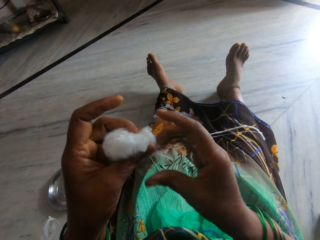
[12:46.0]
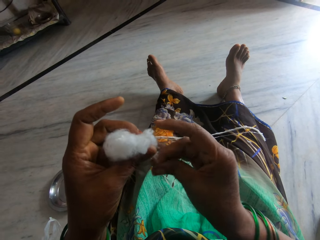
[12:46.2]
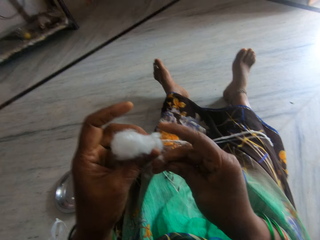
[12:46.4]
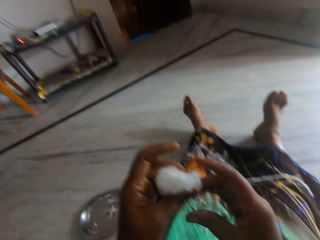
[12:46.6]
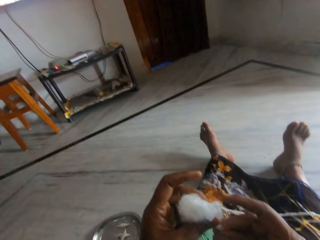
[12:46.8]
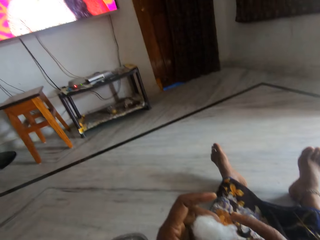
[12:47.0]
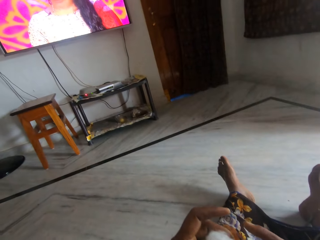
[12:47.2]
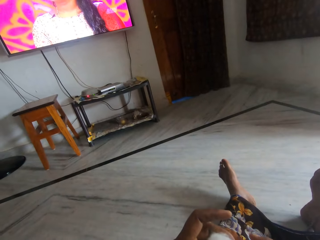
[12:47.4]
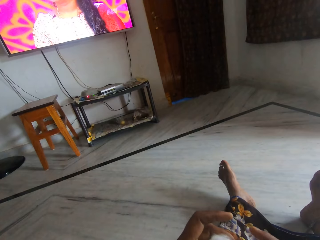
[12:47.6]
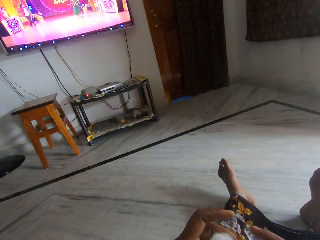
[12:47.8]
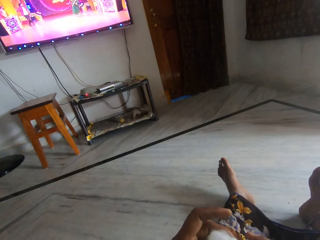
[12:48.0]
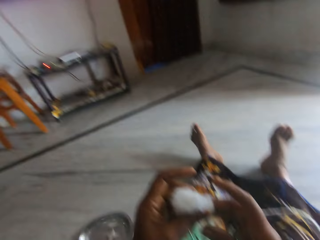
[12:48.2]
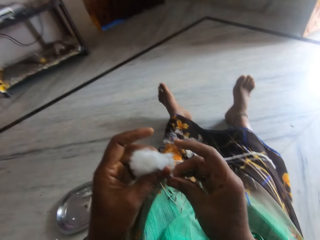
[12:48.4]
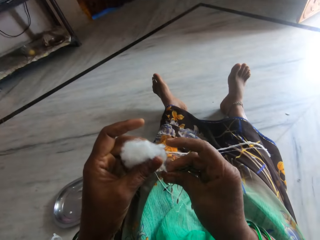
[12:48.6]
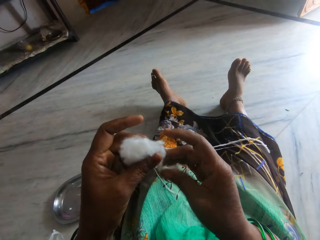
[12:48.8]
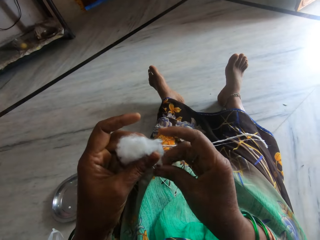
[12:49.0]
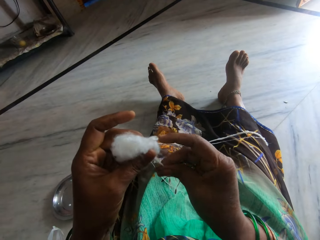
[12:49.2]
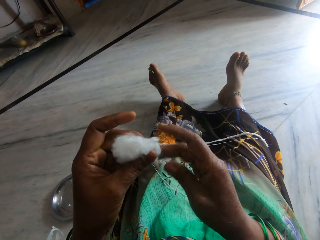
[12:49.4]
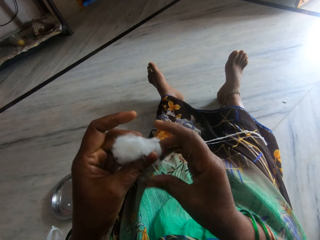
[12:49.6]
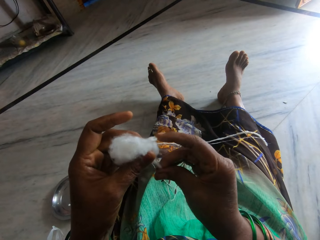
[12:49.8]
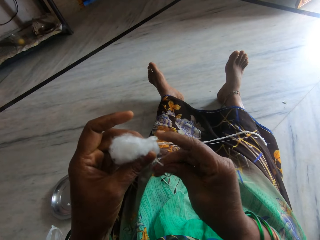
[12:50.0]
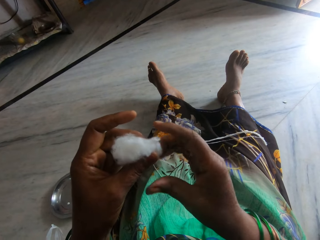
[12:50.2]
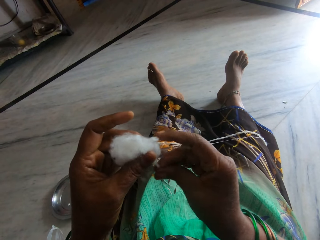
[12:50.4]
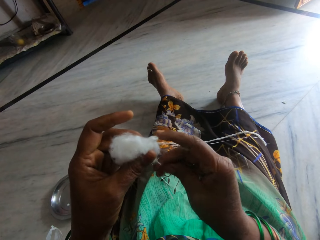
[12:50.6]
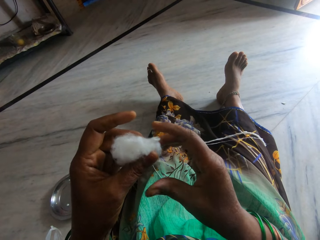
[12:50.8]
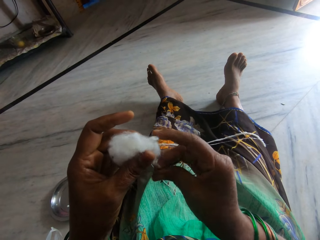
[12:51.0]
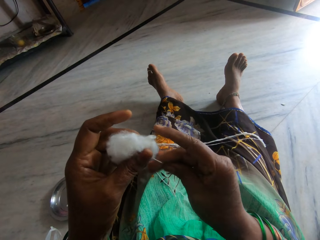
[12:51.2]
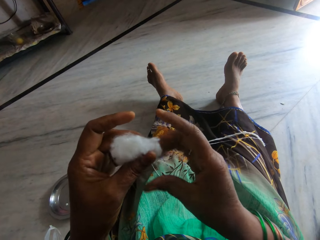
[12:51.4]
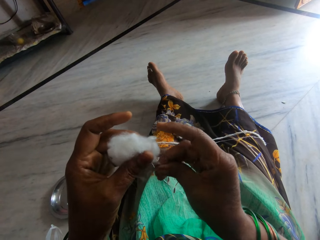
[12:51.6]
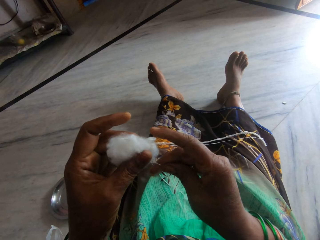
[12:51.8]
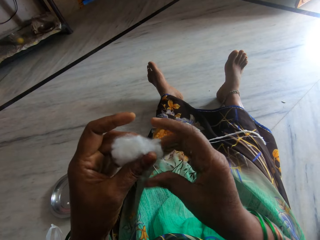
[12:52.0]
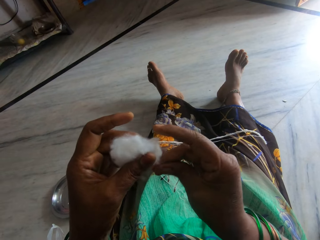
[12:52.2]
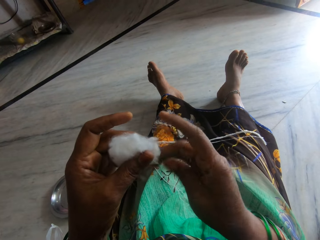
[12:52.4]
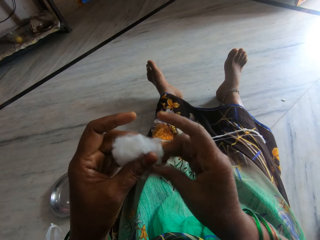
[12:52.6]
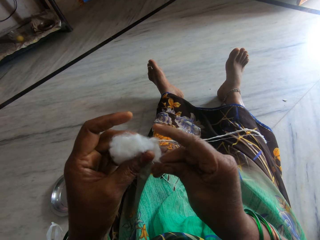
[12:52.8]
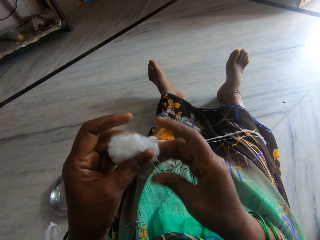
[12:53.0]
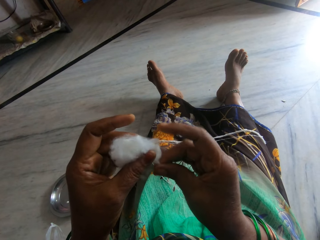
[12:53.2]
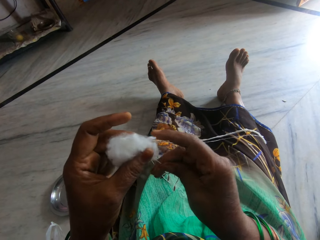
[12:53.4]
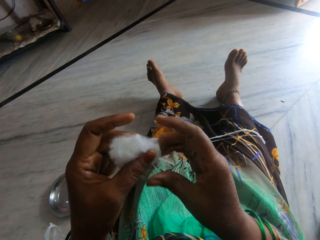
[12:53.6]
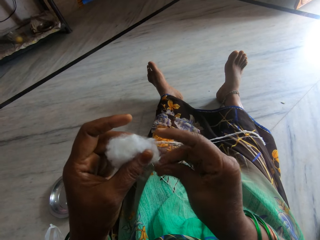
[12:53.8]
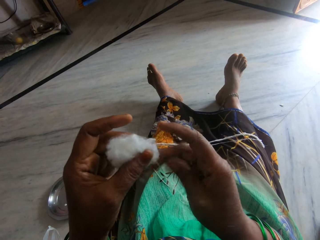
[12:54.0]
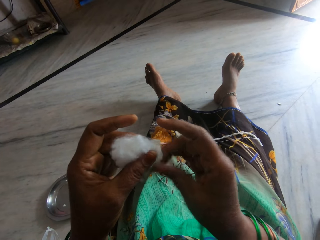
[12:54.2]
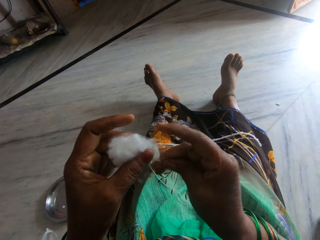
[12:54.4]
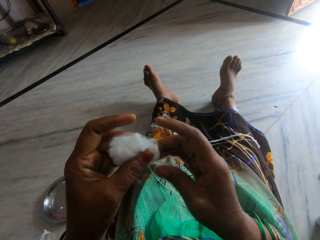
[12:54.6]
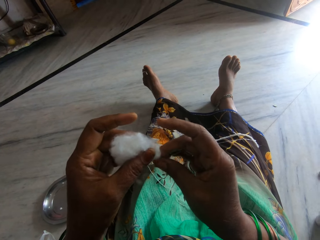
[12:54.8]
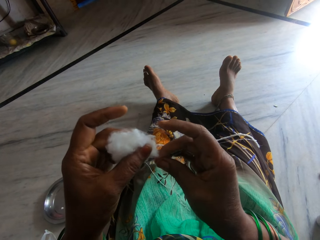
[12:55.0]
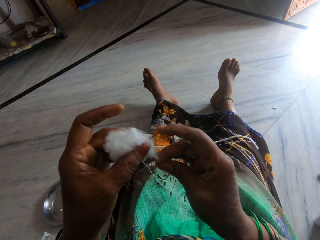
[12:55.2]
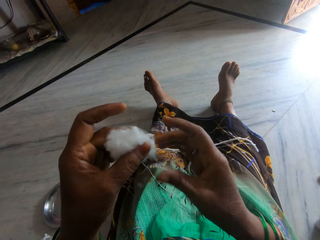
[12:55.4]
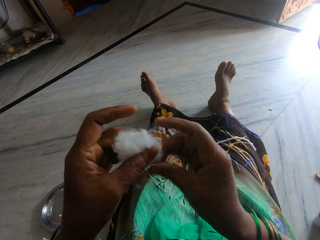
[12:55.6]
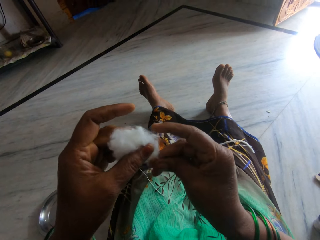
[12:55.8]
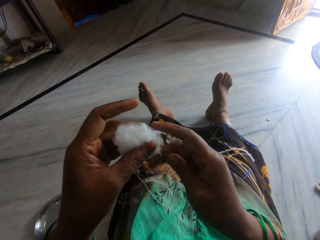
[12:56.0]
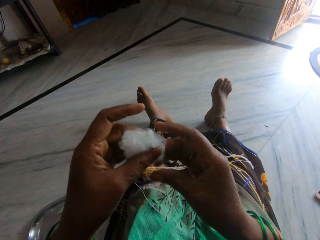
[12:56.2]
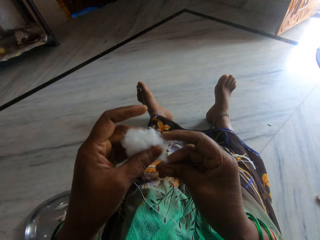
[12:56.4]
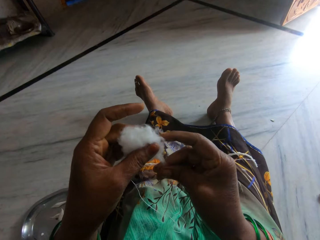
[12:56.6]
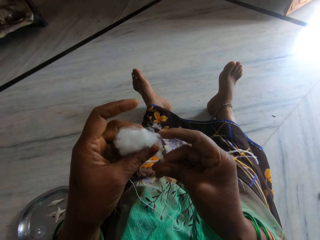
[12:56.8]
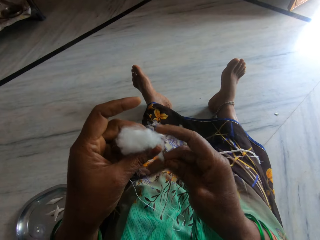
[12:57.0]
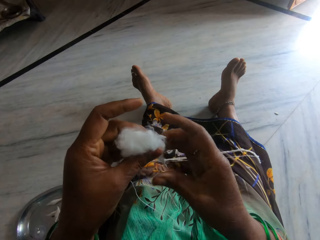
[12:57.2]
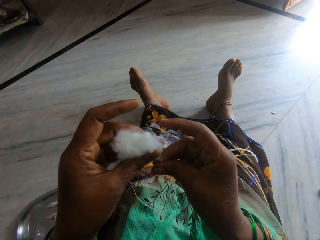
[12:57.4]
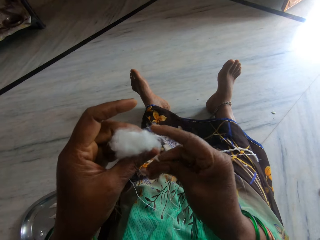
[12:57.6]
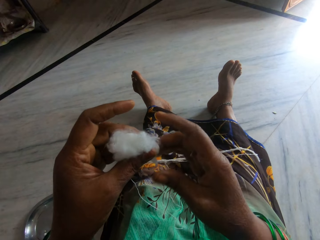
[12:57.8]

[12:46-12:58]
The camera wearer looks at the television. They look at the cotton ball.

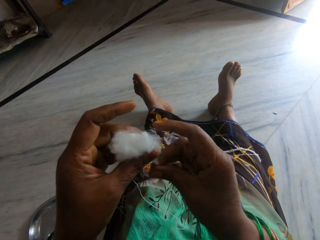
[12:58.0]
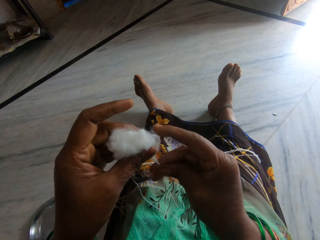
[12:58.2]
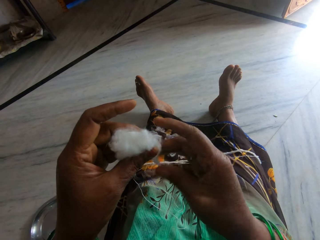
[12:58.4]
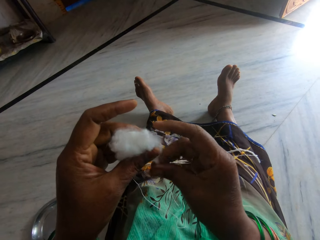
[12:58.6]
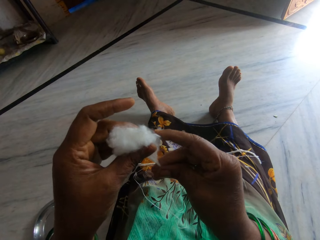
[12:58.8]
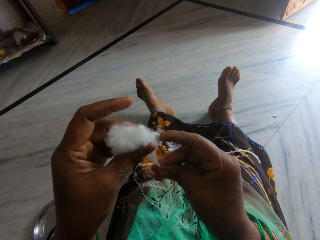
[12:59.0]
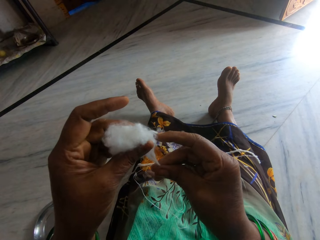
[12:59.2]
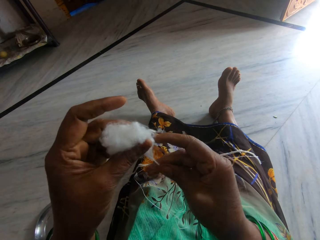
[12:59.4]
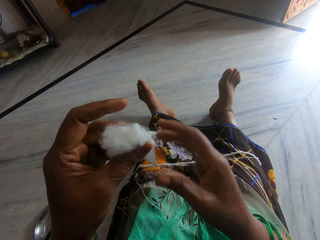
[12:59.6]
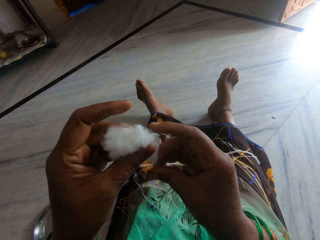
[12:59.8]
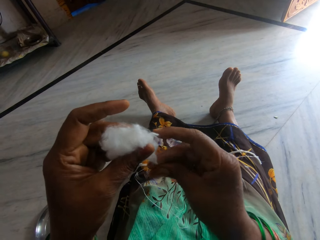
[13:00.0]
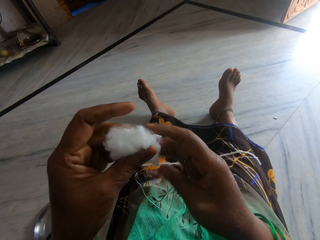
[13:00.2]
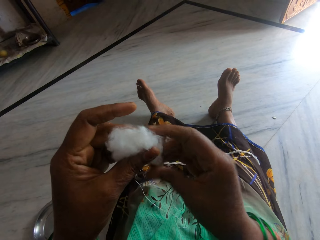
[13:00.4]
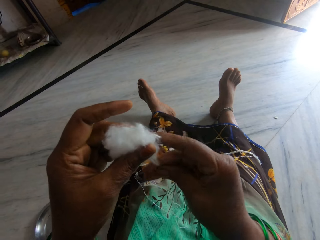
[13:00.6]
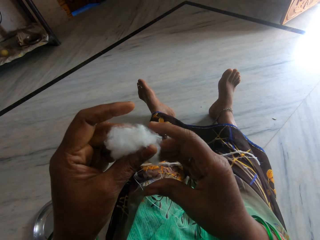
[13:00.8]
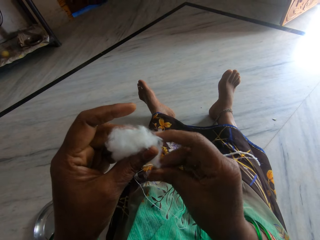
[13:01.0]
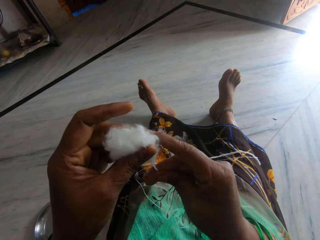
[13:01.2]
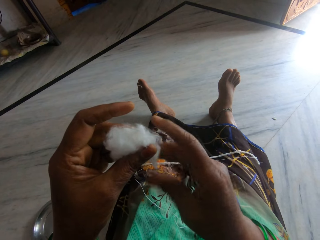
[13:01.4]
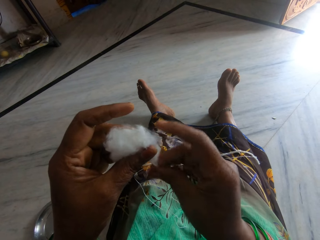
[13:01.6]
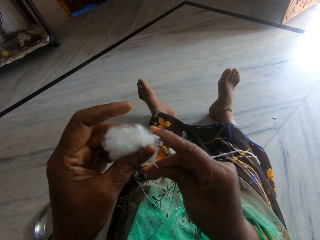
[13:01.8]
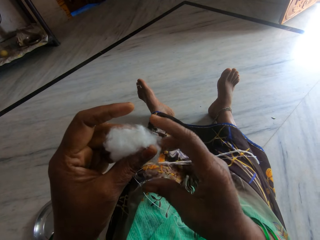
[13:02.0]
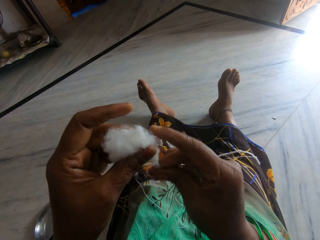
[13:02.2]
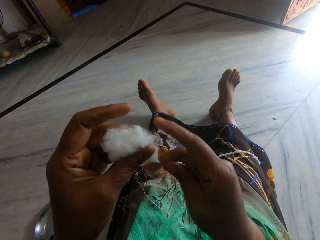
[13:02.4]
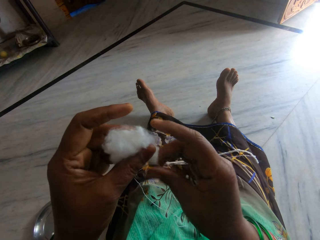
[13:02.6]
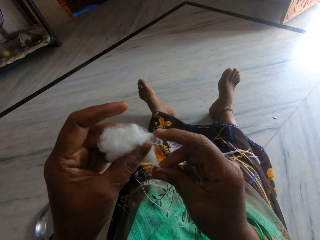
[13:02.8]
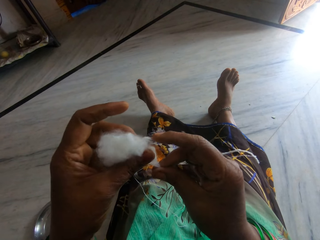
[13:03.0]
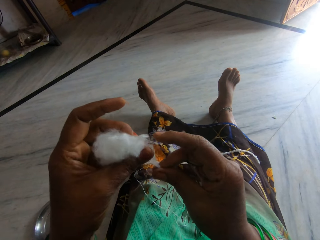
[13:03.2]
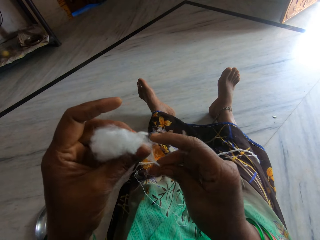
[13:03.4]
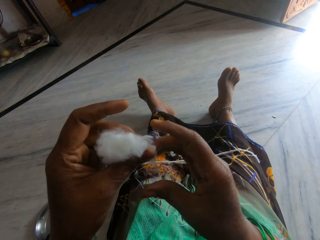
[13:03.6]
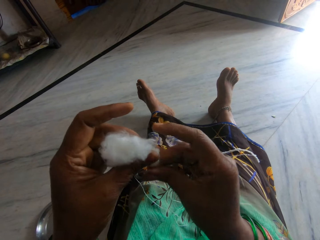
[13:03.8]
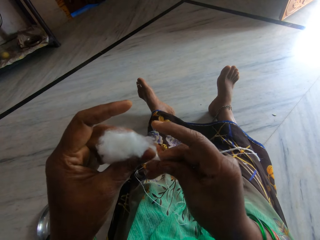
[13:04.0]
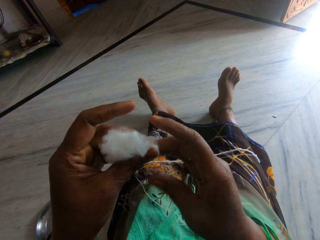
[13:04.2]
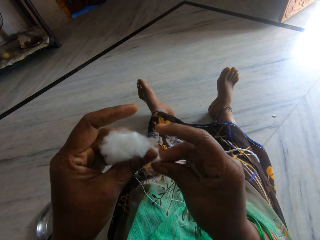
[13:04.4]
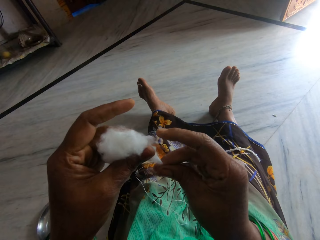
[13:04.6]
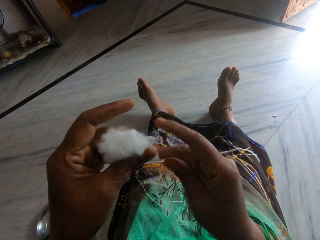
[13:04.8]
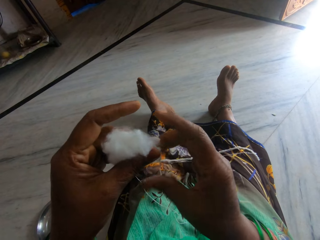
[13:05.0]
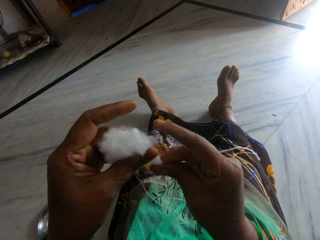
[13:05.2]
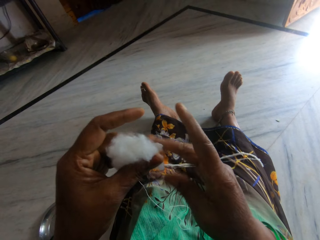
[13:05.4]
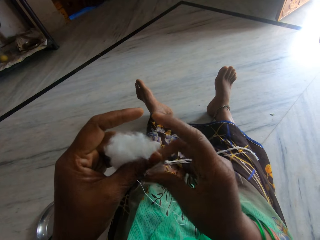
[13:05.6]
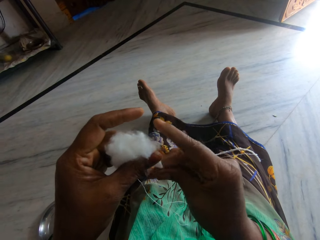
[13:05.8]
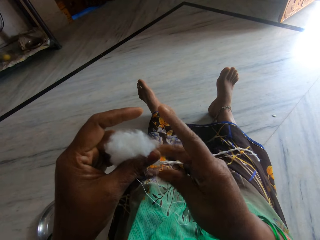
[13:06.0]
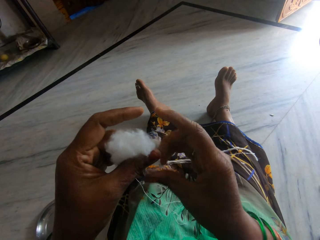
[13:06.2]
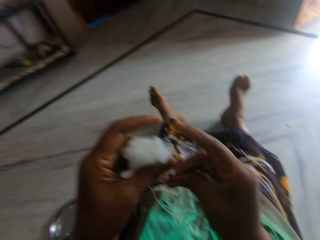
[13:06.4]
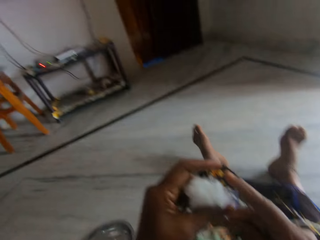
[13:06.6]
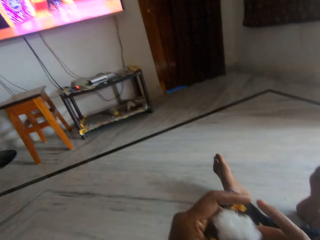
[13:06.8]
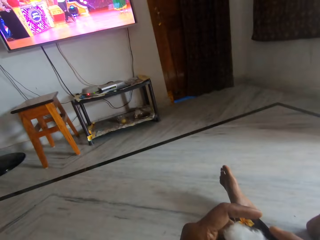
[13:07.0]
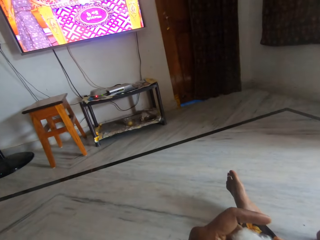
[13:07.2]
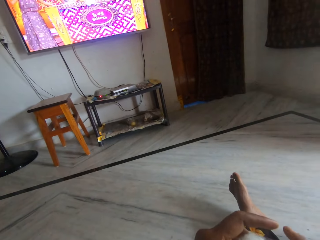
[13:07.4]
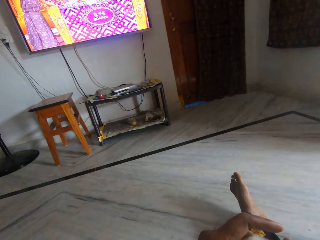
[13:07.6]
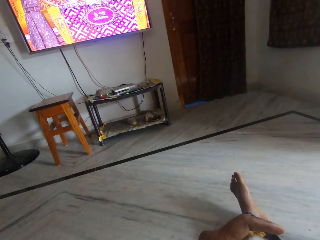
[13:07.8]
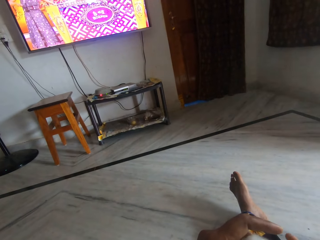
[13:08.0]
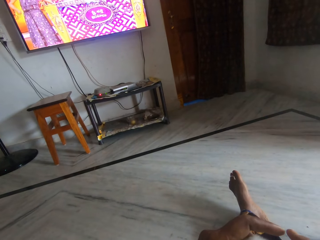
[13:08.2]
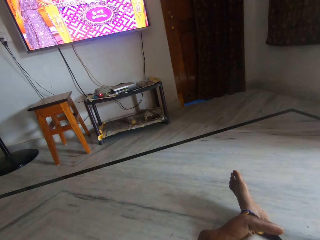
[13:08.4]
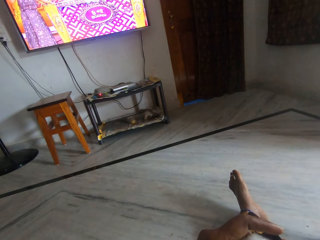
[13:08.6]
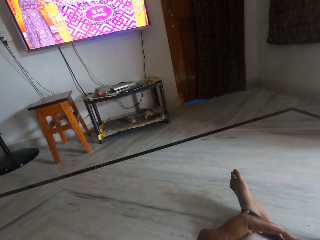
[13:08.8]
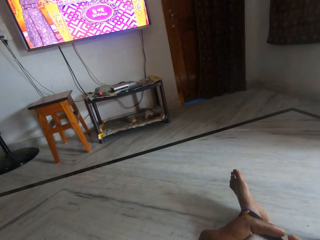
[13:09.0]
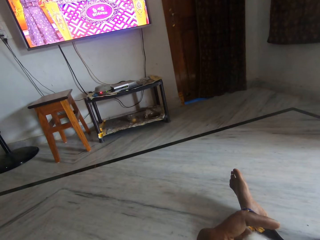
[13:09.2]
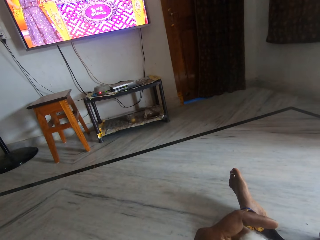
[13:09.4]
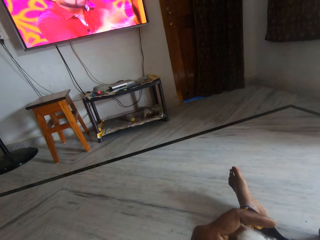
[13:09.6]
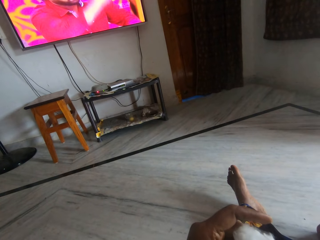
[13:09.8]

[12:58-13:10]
The camera wearer looks at the television.
